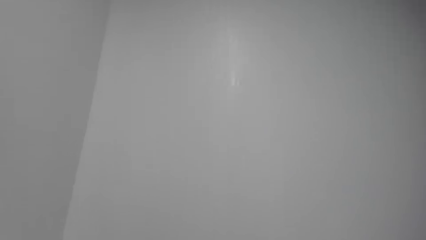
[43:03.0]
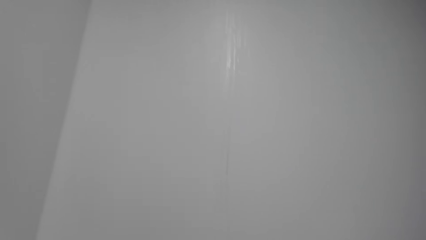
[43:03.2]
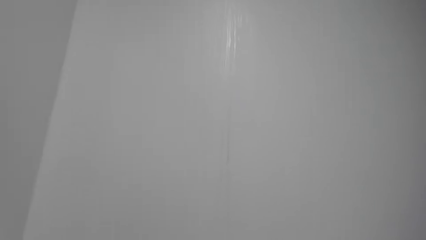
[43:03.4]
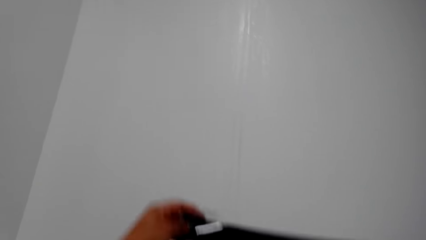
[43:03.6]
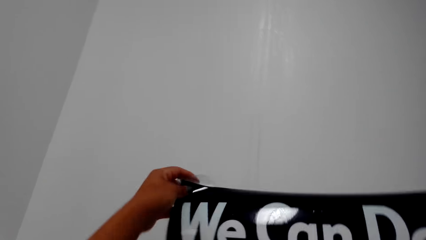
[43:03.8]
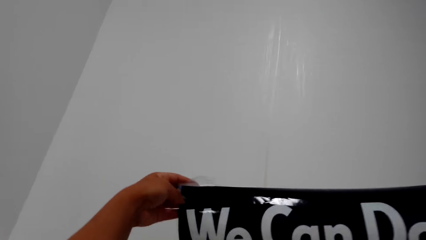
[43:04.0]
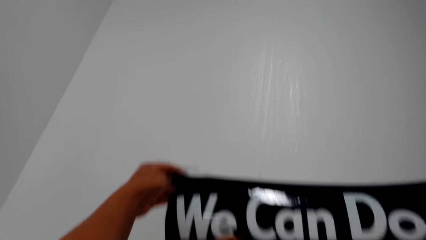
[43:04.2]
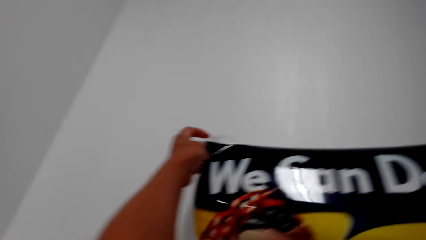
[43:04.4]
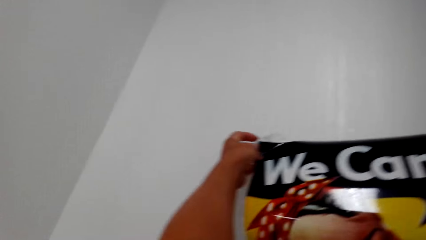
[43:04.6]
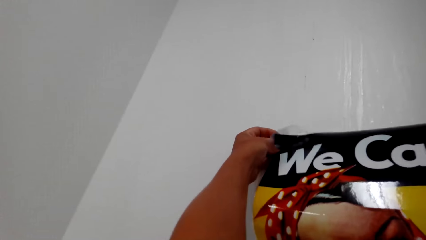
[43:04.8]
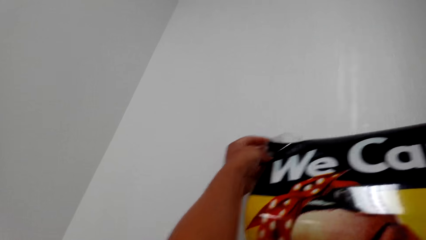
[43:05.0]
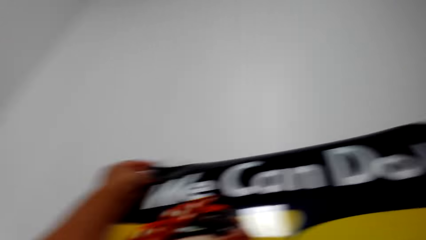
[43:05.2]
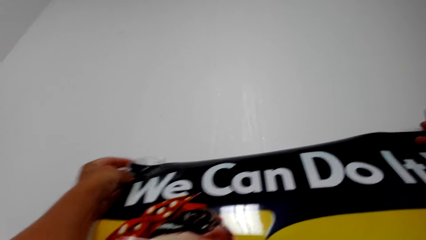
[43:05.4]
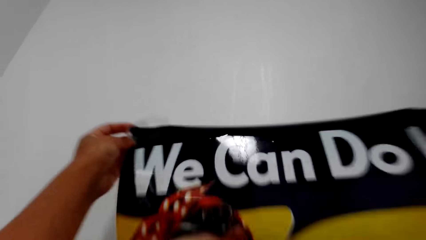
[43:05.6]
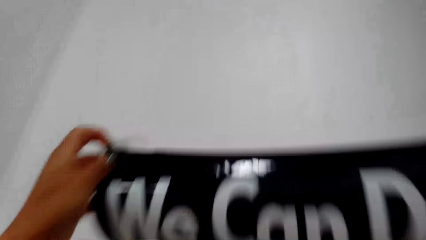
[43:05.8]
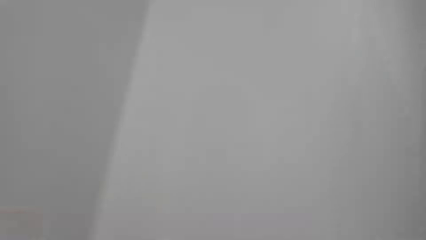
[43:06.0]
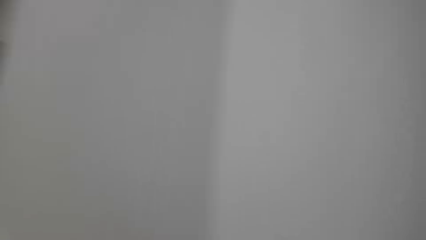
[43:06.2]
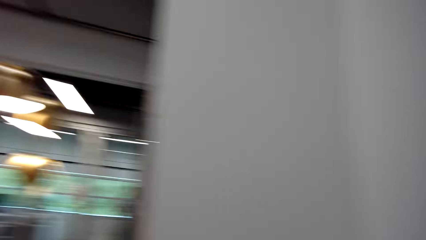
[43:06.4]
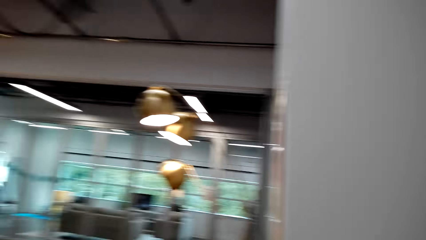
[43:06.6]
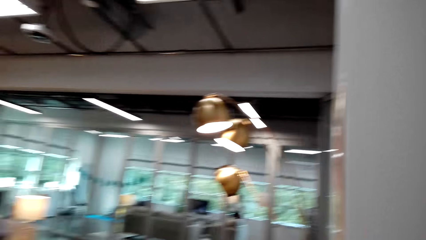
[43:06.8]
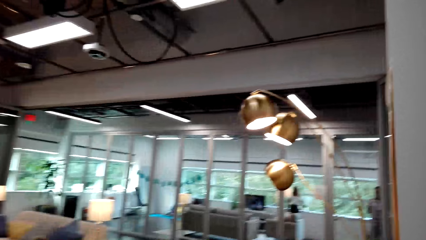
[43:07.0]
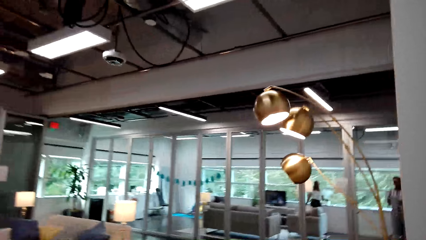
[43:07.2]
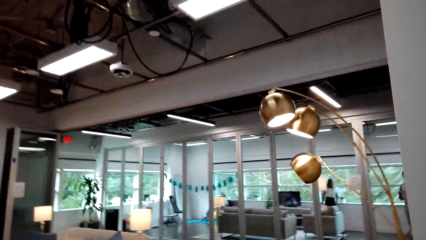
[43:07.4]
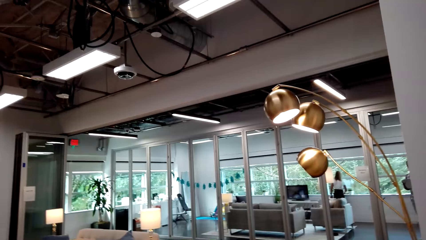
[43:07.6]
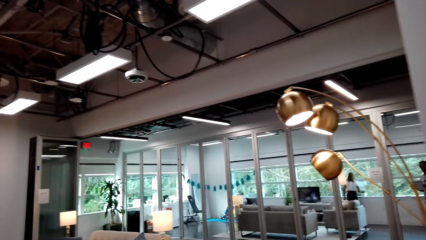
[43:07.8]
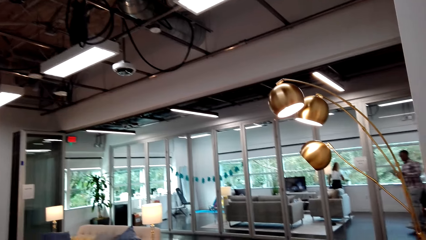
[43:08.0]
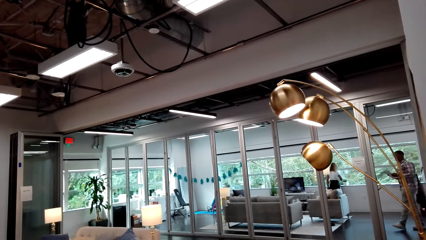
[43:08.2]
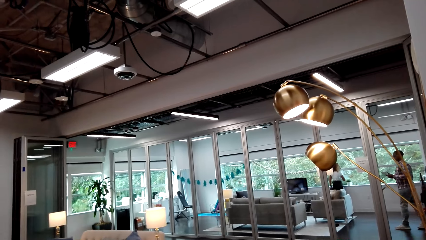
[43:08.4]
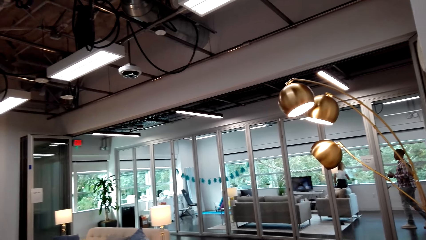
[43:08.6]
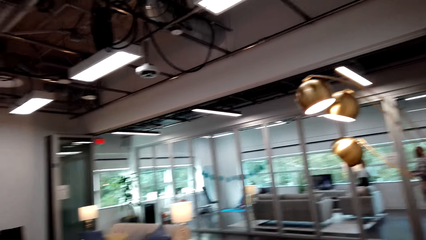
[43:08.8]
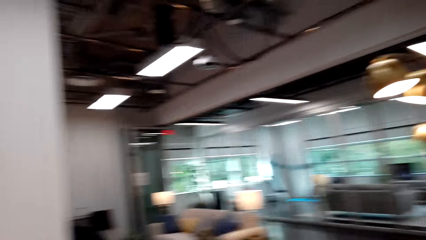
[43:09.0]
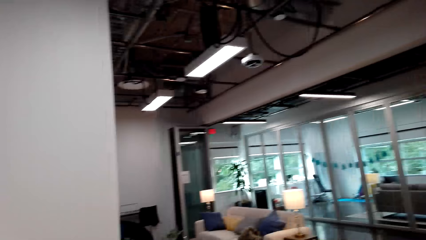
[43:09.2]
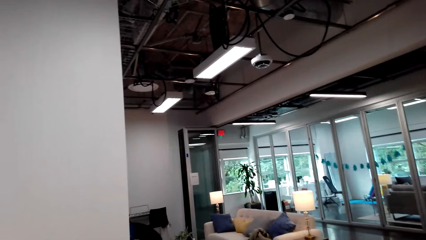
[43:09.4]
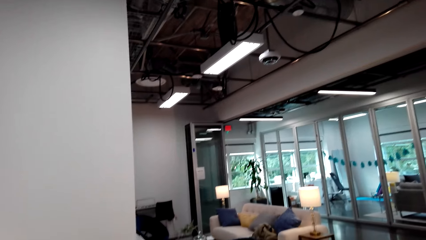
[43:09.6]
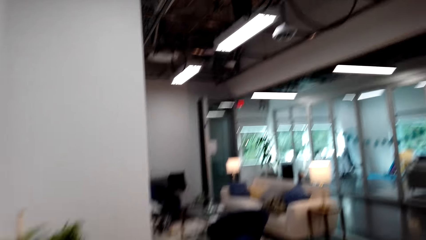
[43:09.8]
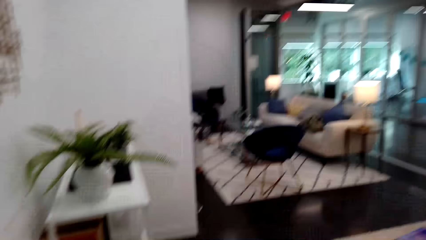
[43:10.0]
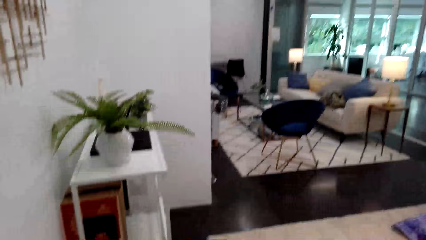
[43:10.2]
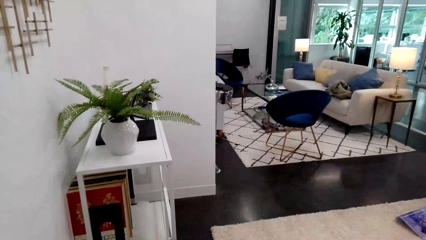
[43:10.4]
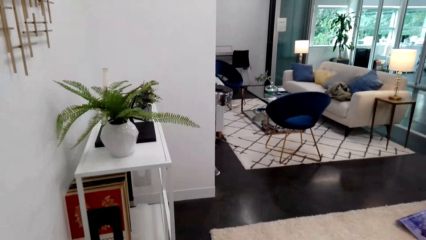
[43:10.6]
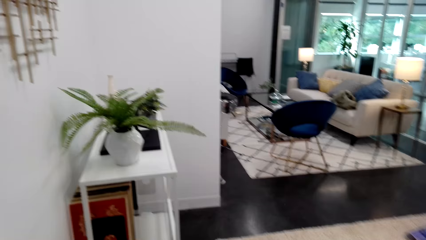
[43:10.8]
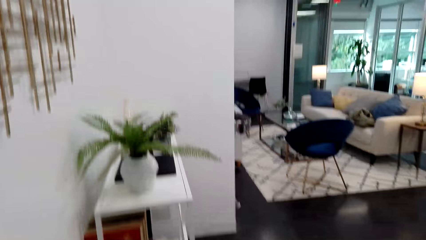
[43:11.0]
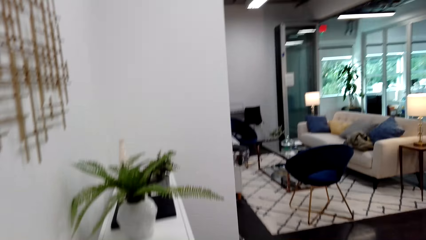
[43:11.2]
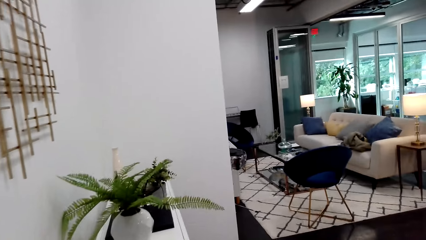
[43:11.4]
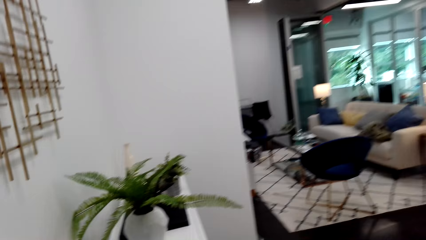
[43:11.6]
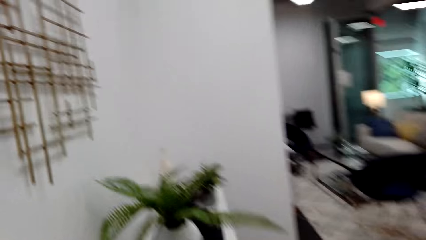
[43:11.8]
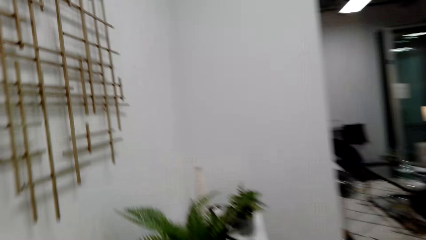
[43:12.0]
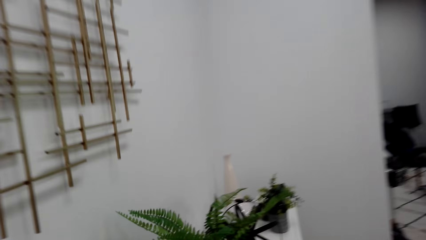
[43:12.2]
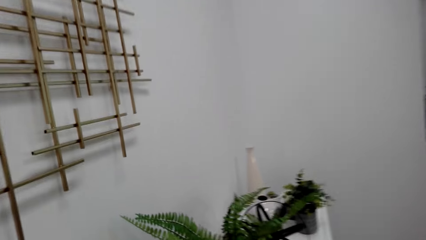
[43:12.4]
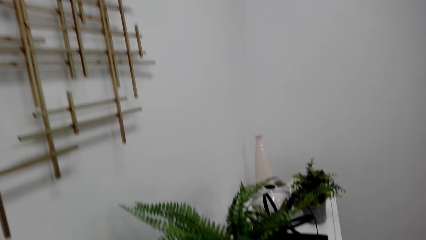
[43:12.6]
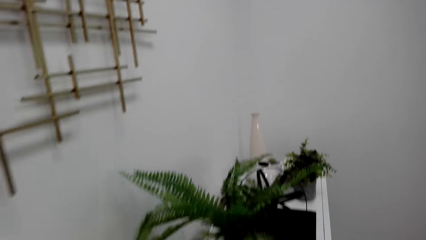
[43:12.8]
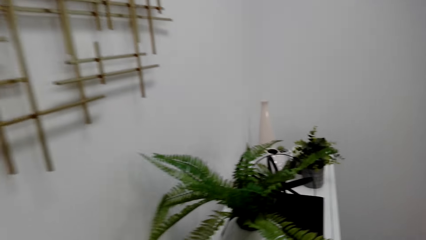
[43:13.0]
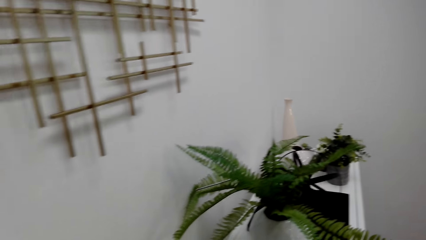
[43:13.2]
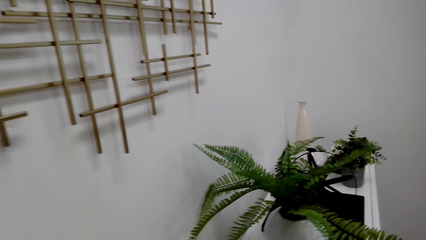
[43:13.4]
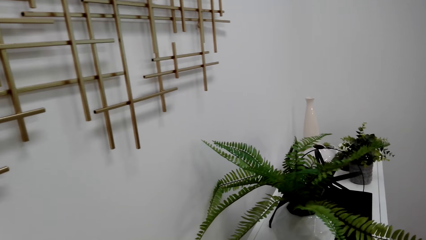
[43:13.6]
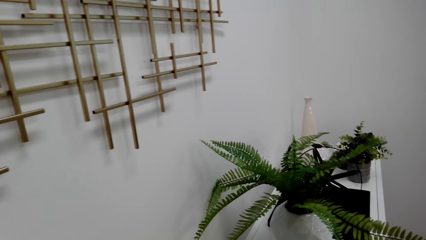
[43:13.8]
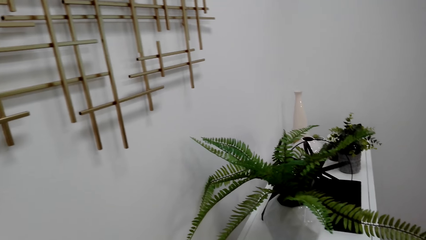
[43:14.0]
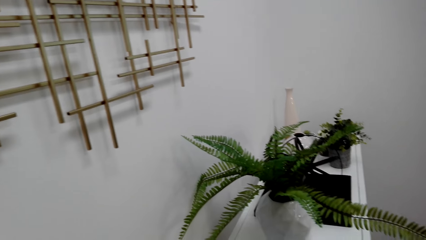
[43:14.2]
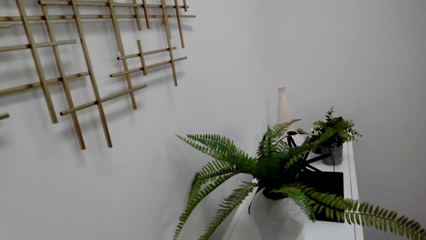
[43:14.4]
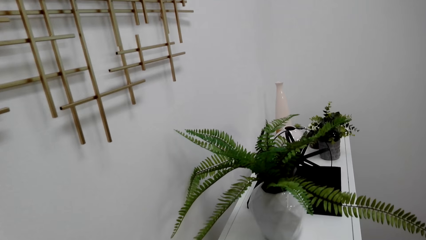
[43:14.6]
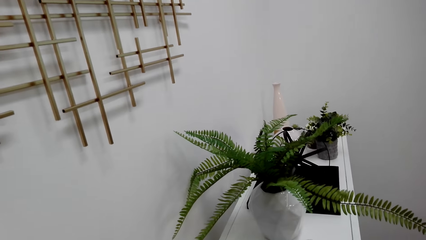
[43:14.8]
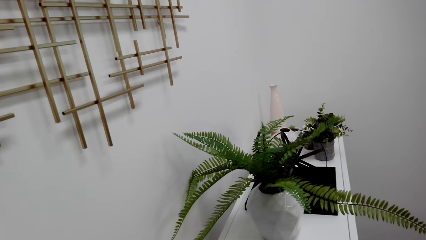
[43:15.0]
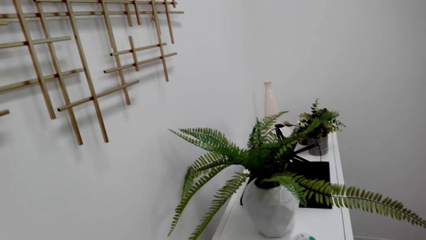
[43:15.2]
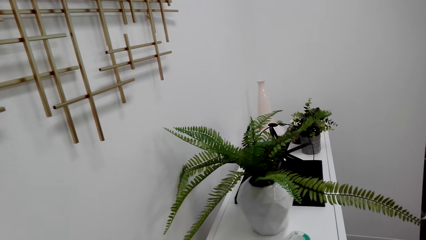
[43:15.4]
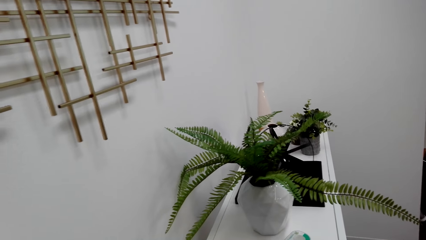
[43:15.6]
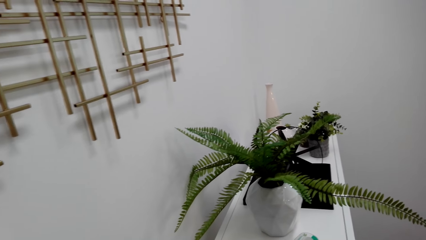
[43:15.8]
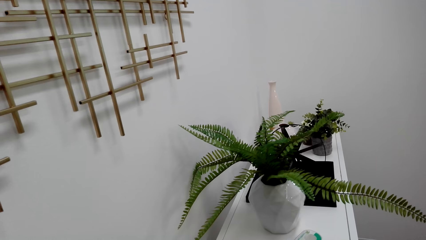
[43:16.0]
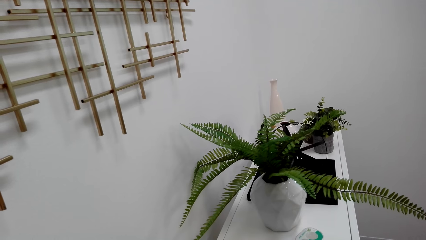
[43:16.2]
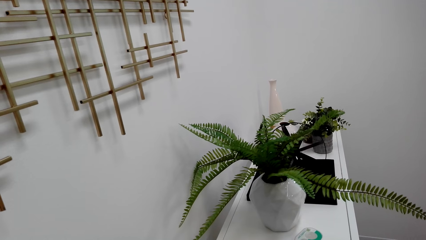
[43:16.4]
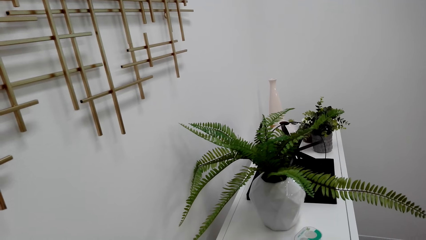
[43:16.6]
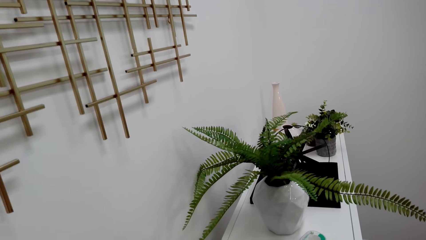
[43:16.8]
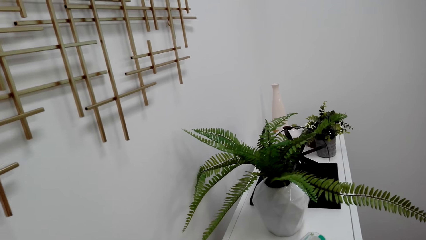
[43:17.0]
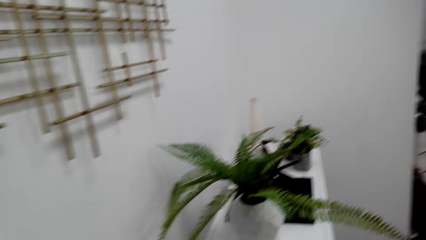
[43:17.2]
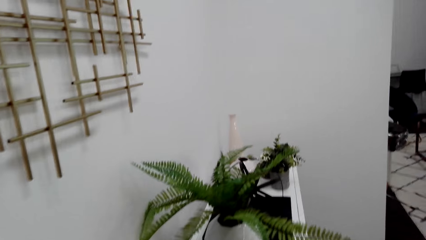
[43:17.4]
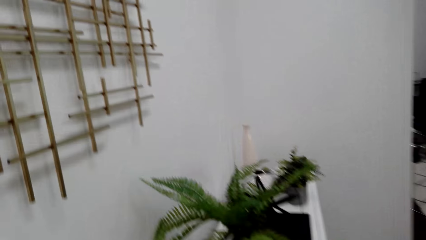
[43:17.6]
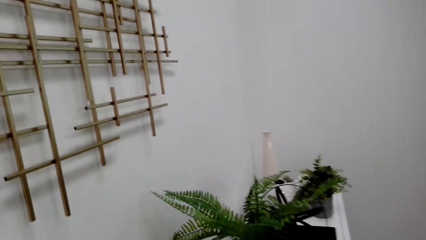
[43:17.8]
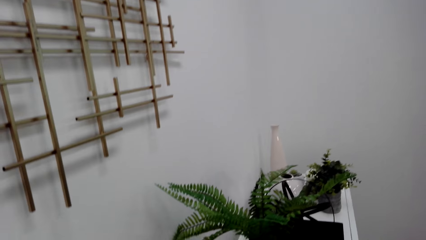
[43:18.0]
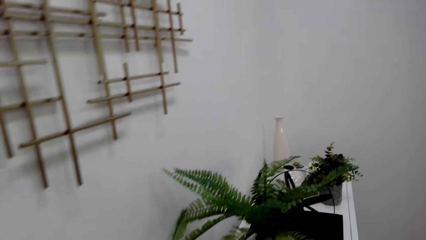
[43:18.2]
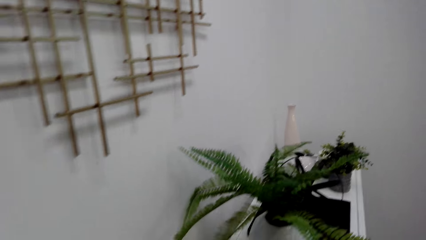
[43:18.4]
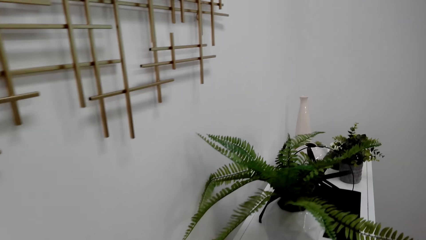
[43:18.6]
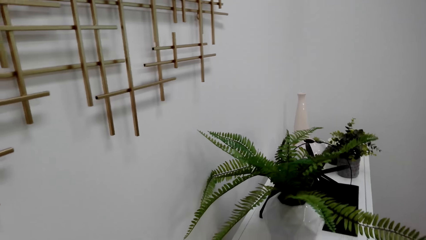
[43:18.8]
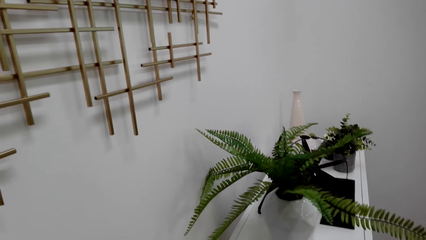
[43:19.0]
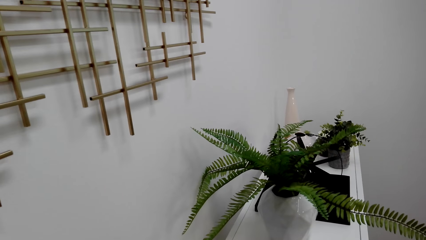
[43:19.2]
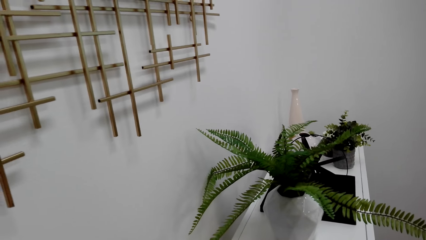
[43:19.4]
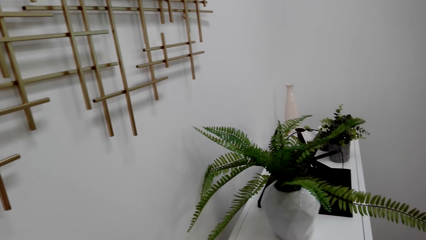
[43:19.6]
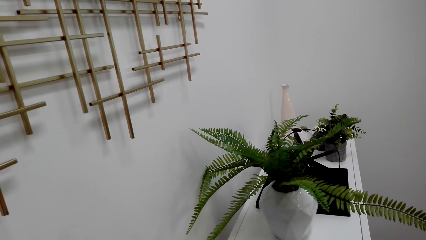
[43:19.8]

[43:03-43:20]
The camera wearer straightens the wall paper. They hang the wall paper on the wall. They walk in a room. They look around. They do something.
